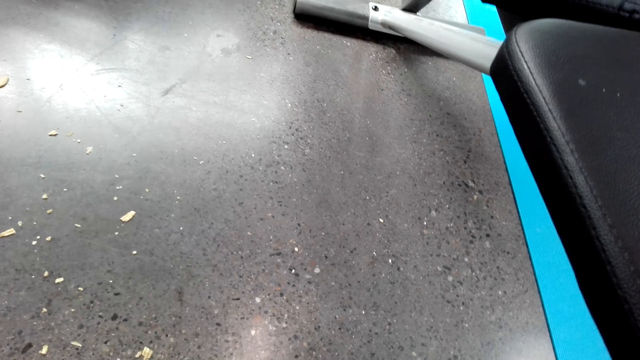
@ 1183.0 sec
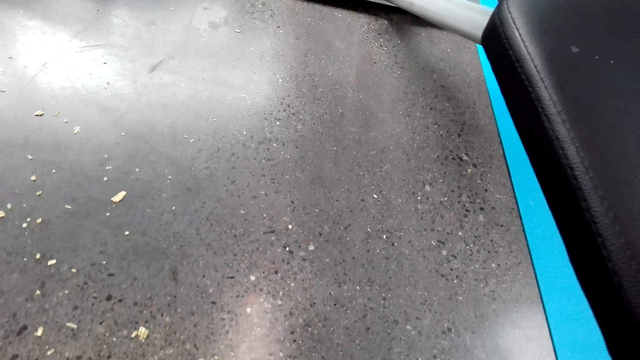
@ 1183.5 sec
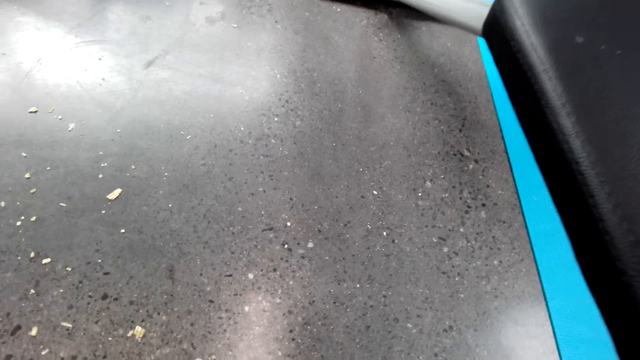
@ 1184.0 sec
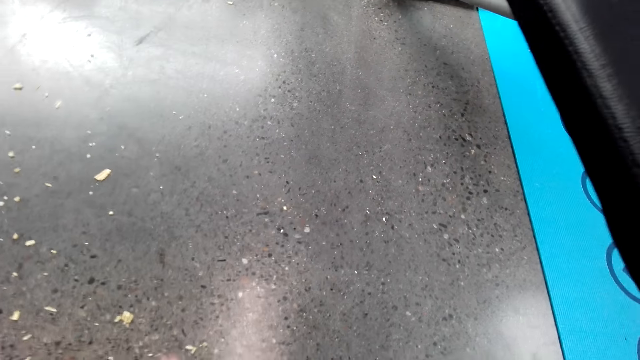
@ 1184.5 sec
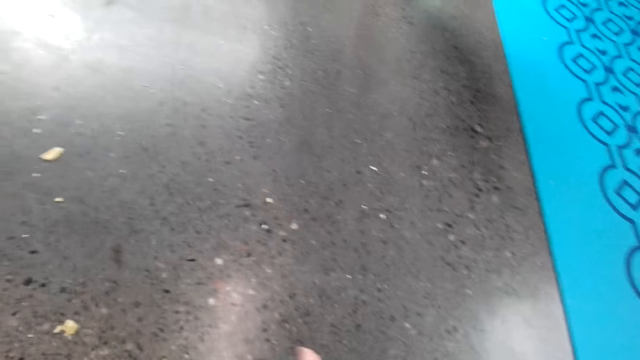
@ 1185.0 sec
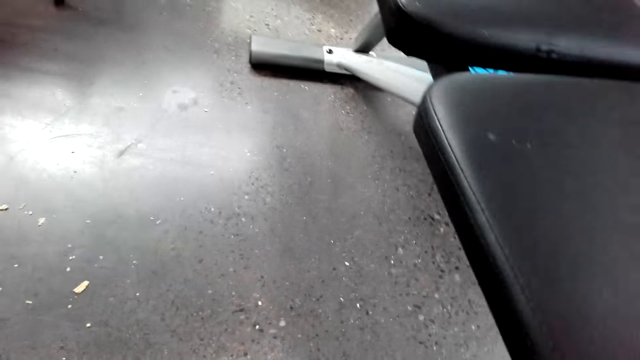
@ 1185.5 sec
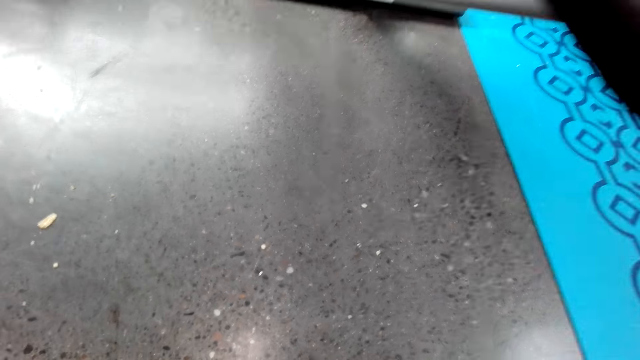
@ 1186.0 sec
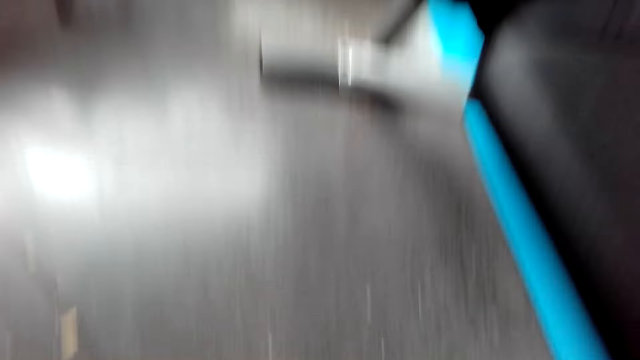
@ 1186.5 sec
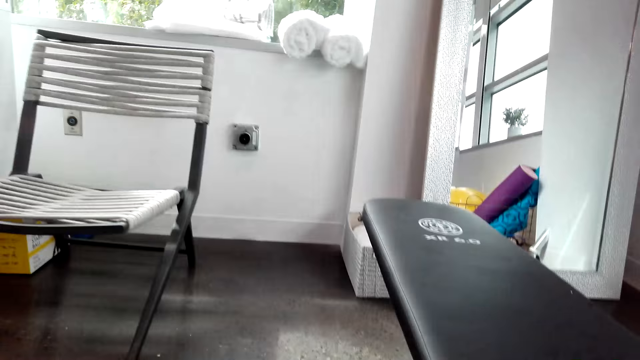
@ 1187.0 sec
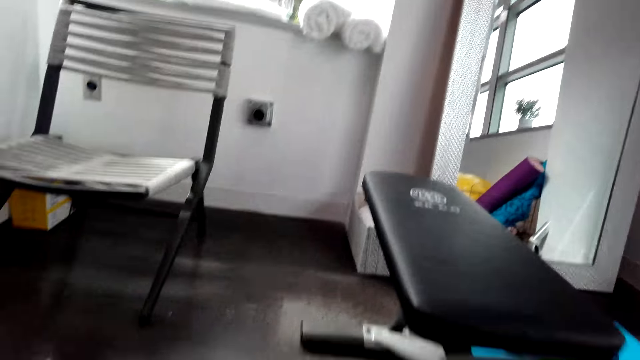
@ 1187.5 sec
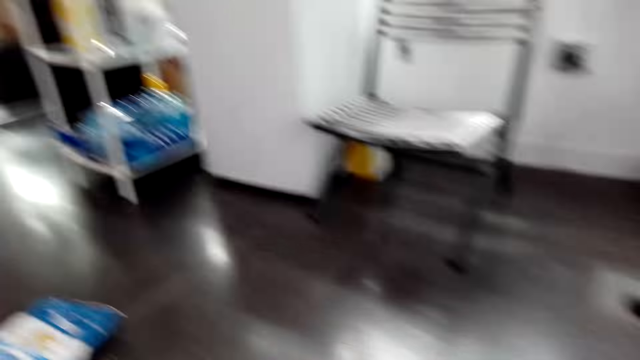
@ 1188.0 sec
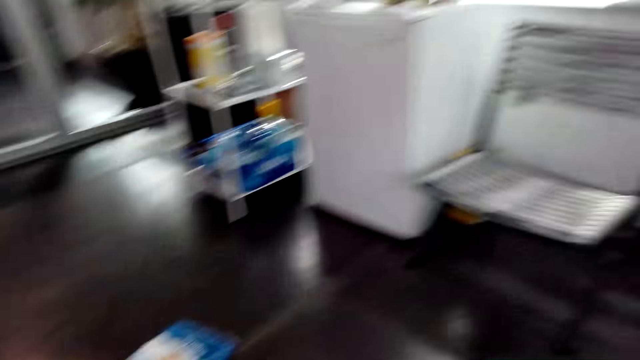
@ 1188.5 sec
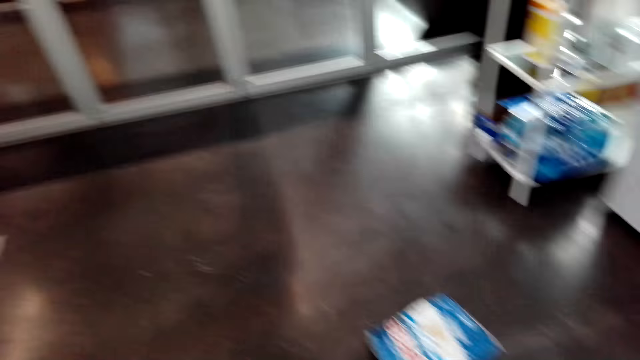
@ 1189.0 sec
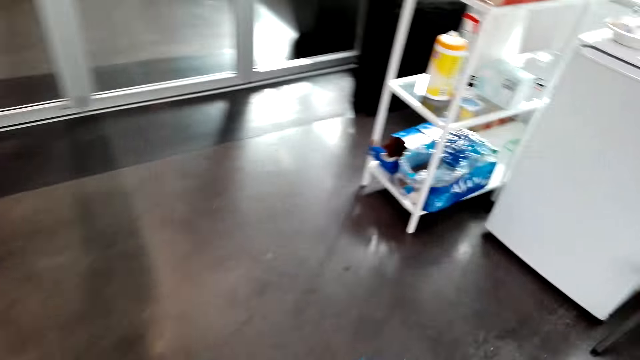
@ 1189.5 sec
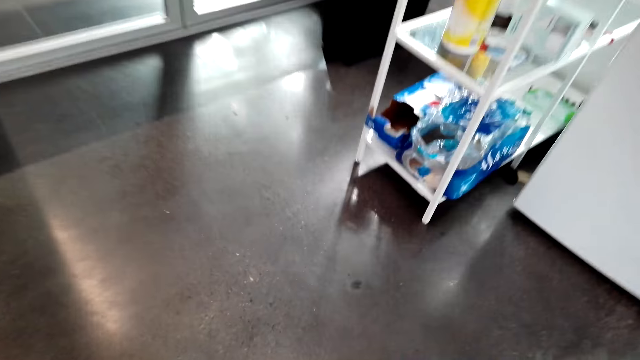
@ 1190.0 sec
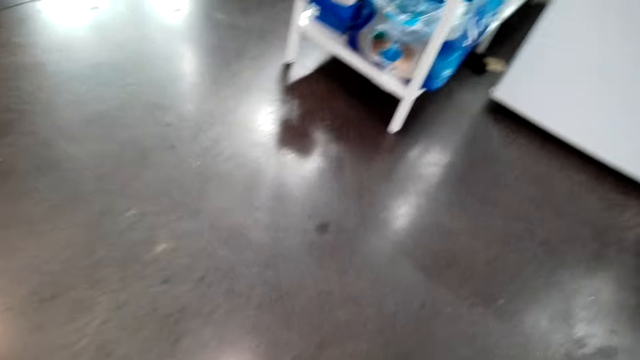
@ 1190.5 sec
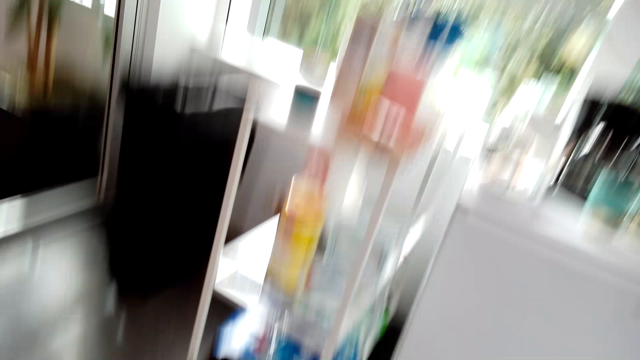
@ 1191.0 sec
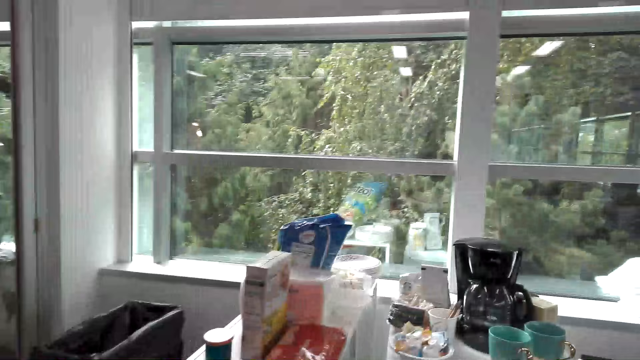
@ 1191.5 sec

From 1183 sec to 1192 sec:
The camera wearer moves a hand. They clean the floor. They move in the room.

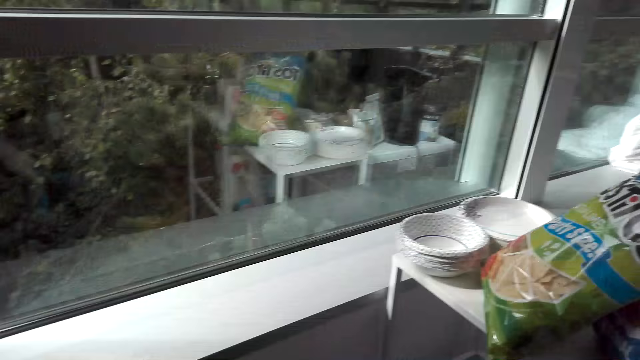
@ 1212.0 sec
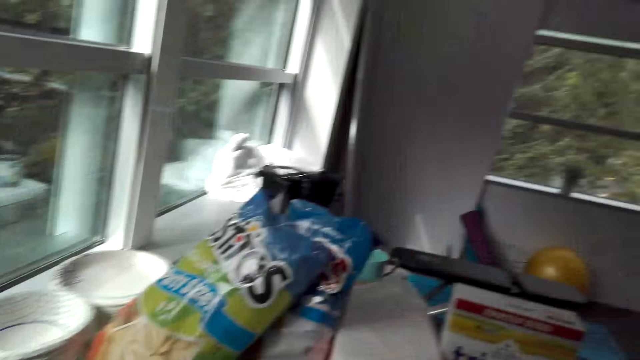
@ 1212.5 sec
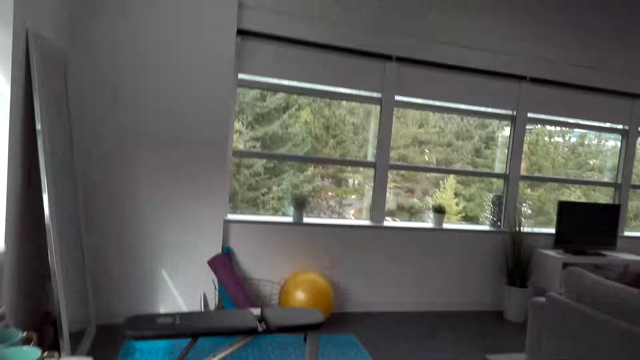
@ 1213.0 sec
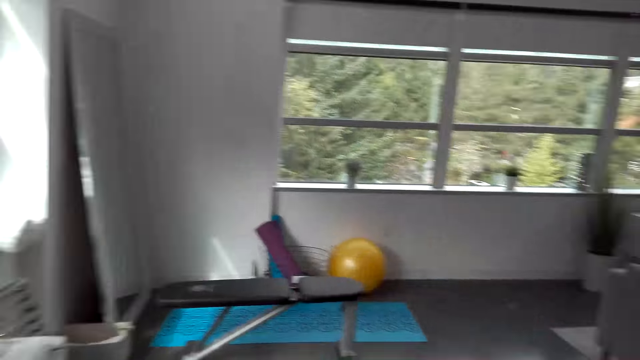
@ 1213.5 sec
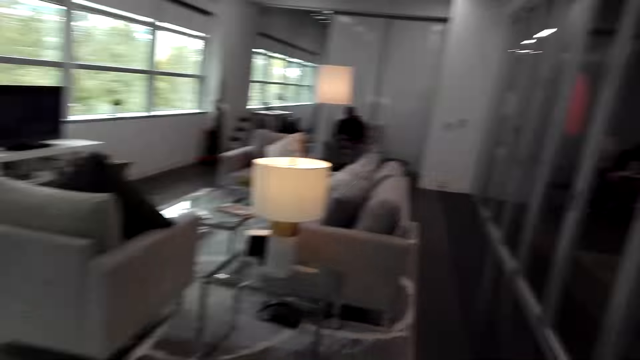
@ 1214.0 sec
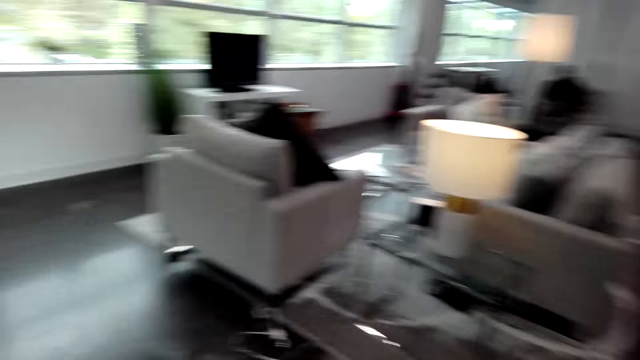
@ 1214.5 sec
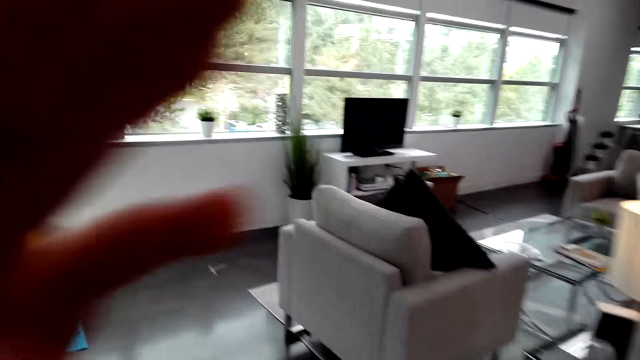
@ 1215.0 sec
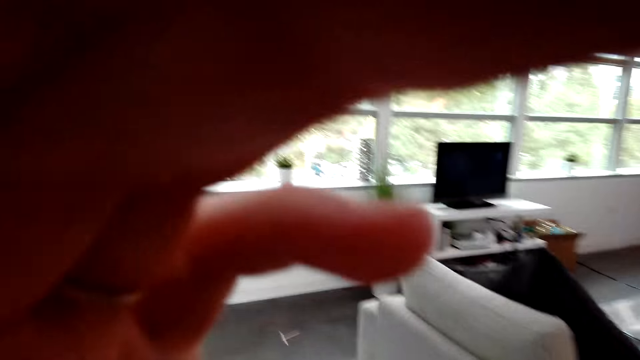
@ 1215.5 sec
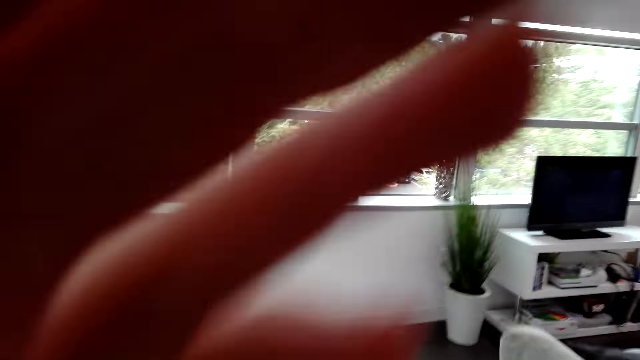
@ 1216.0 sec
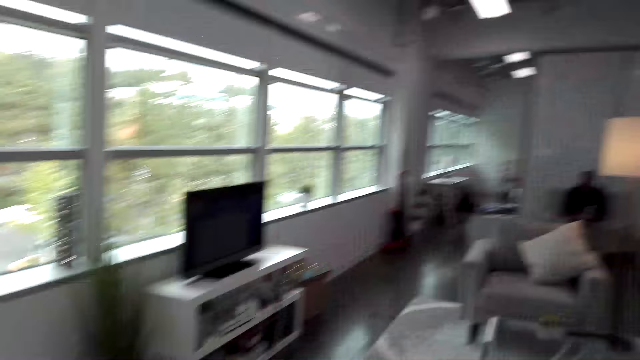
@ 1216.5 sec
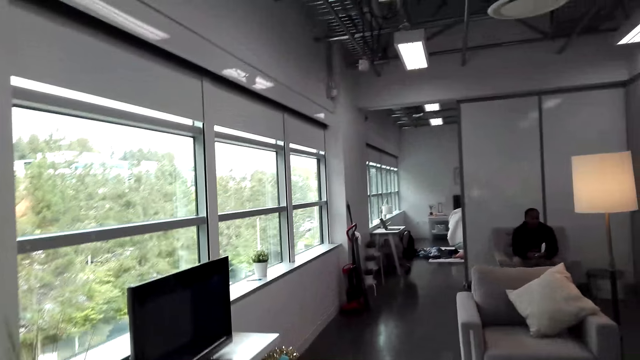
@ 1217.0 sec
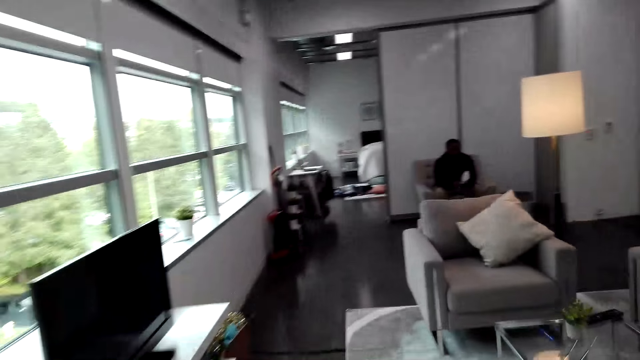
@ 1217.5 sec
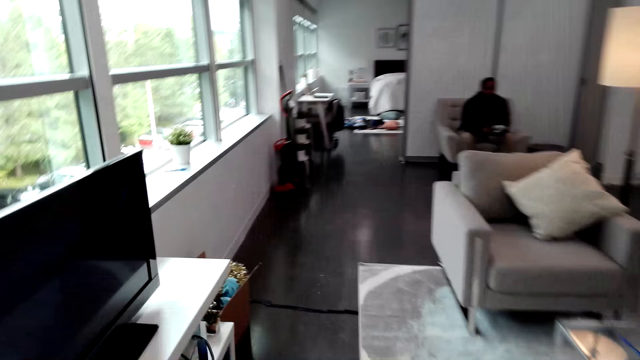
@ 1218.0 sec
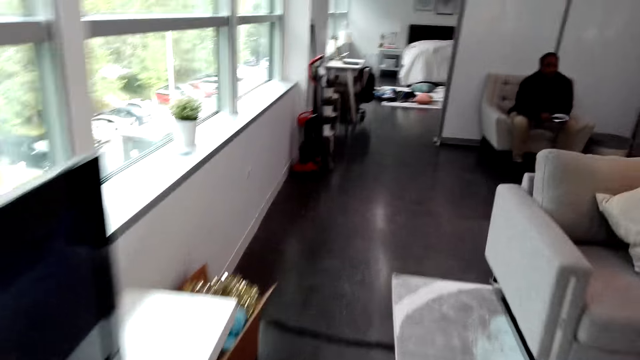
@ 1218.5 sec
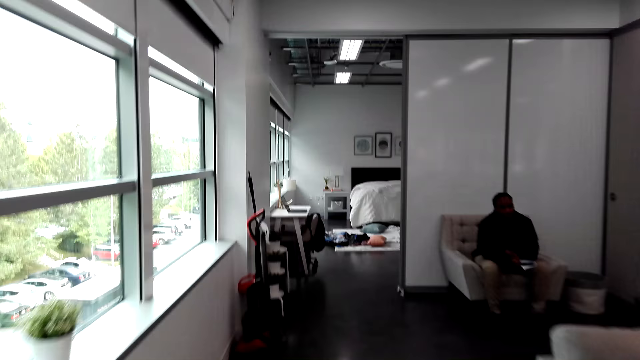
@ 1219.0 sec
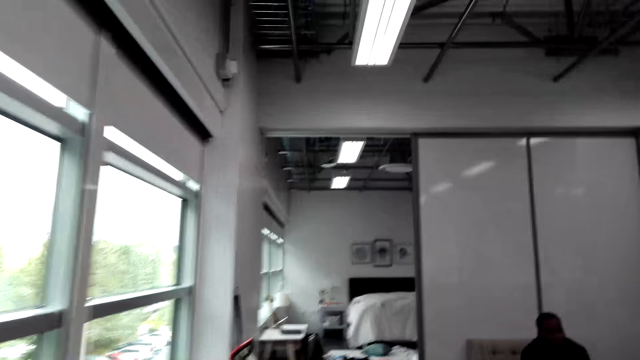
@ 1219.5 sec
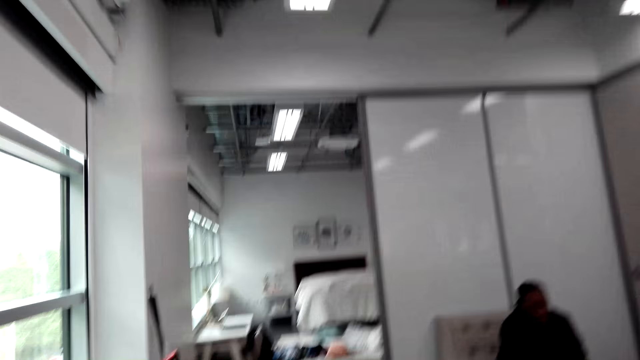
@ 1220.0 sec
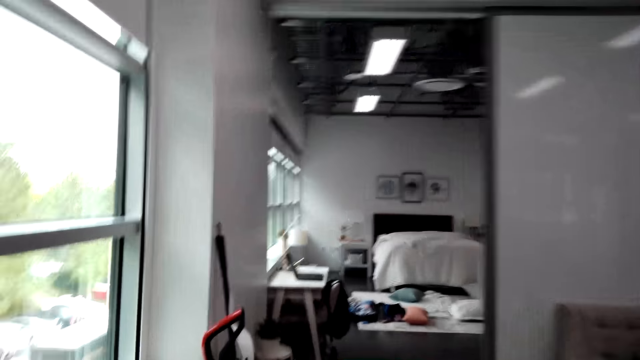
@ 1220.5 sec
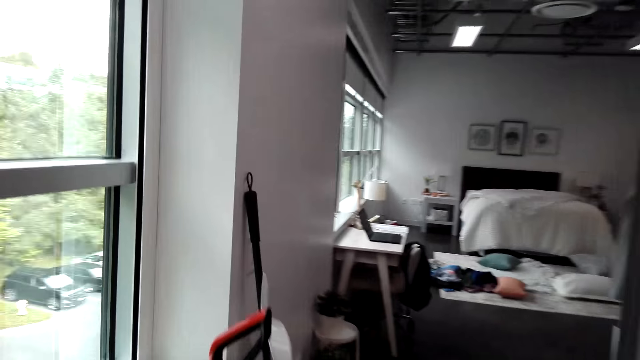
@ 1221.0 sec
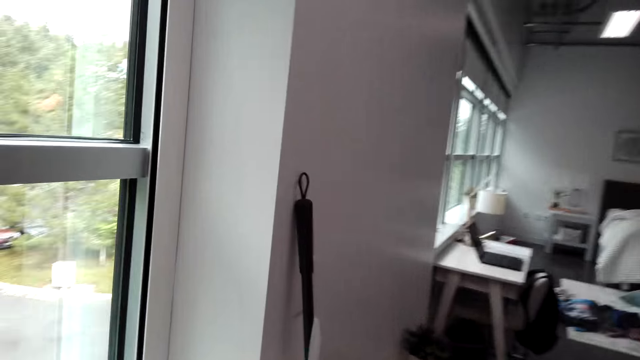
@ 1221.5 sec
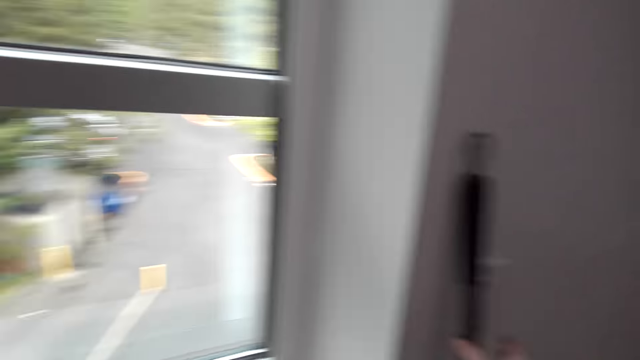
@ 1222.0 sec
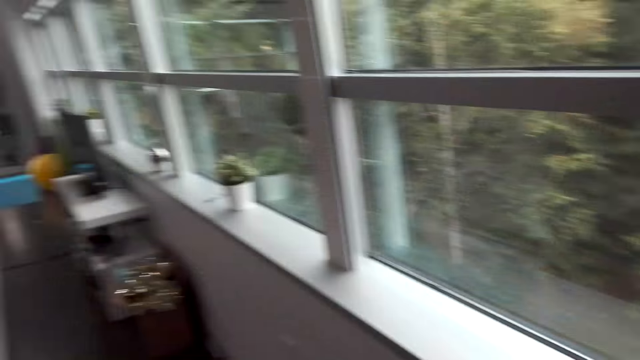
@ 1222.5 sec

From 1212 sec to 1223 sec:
The camera wearer moves in the room. They adjust the camera. They move in the room. They walk around the house. They pick up a broom.
